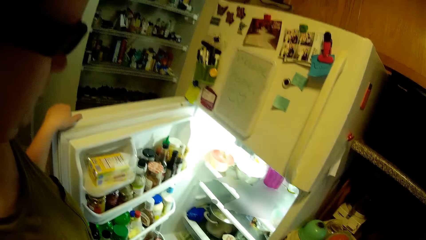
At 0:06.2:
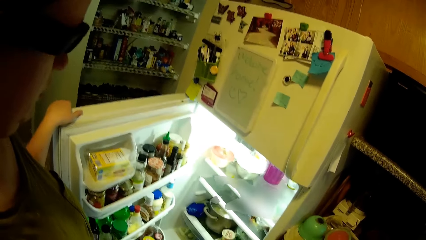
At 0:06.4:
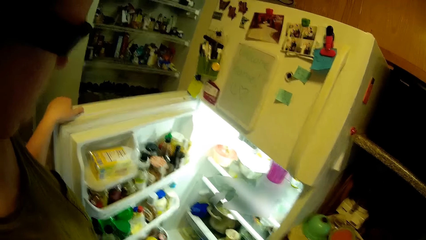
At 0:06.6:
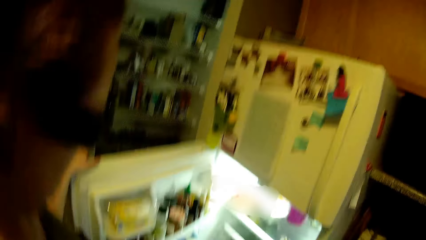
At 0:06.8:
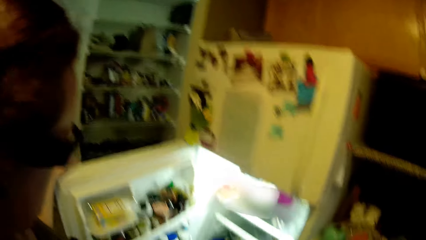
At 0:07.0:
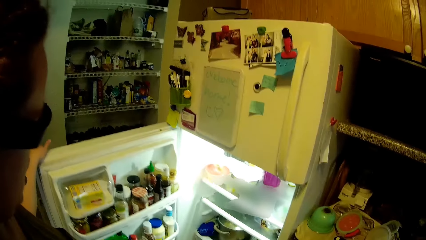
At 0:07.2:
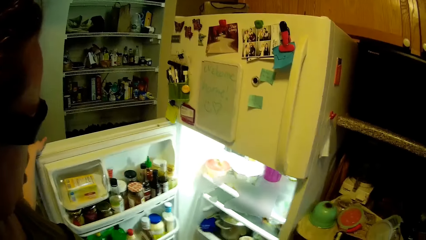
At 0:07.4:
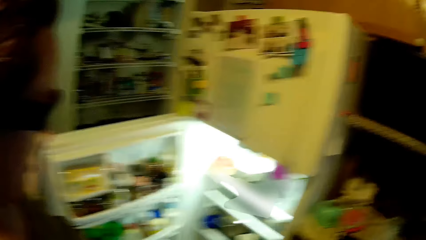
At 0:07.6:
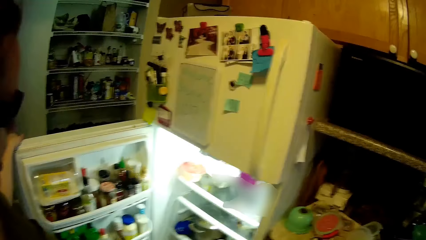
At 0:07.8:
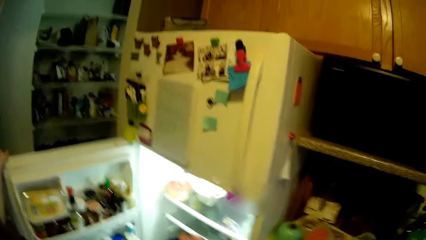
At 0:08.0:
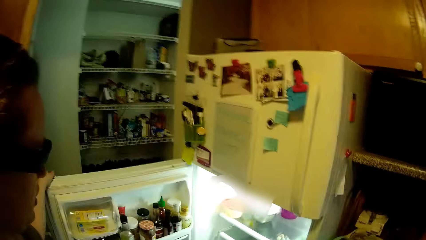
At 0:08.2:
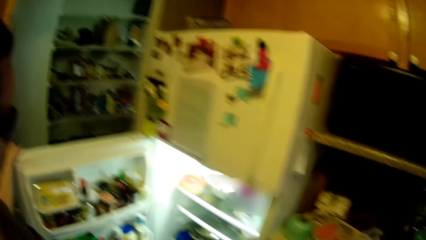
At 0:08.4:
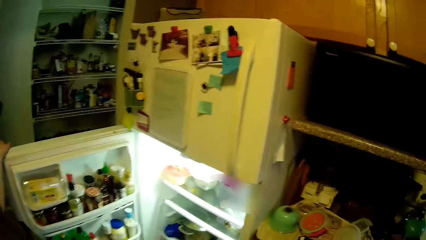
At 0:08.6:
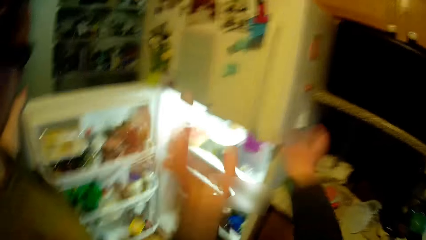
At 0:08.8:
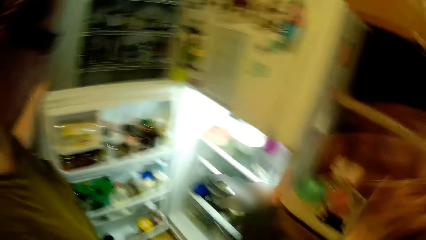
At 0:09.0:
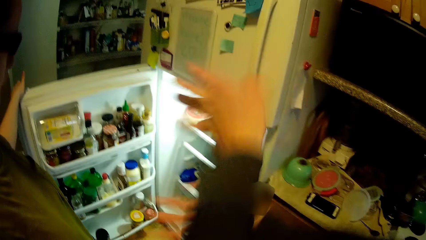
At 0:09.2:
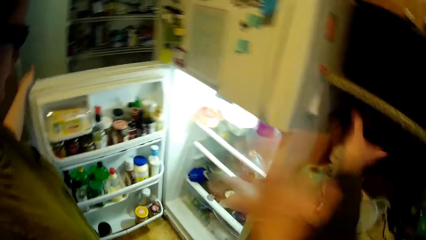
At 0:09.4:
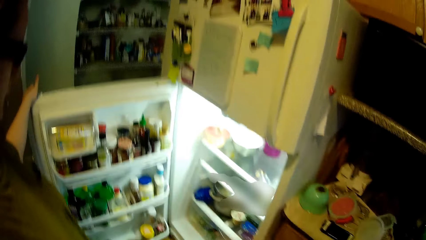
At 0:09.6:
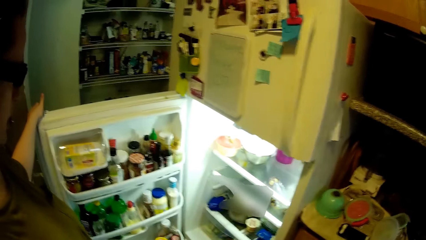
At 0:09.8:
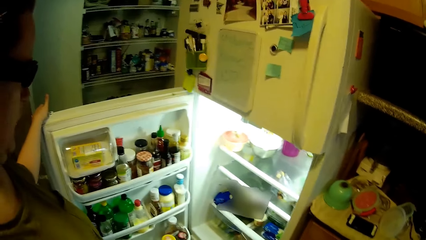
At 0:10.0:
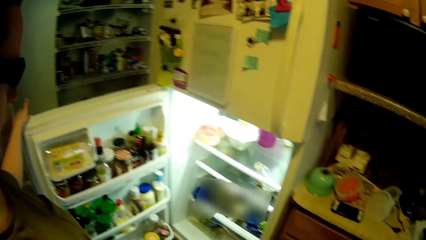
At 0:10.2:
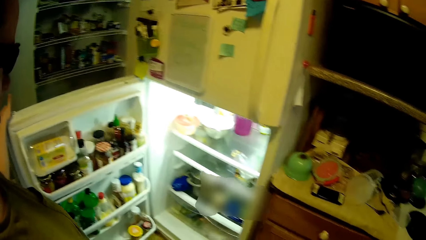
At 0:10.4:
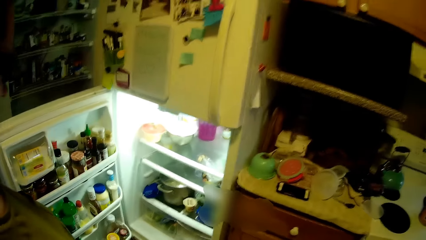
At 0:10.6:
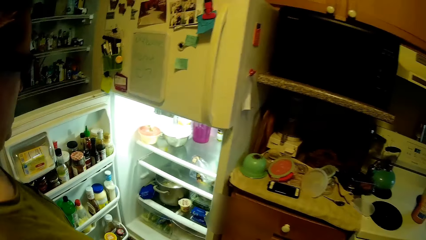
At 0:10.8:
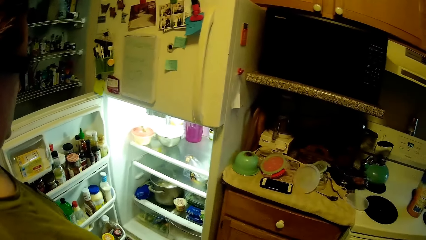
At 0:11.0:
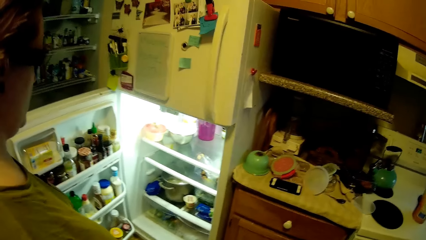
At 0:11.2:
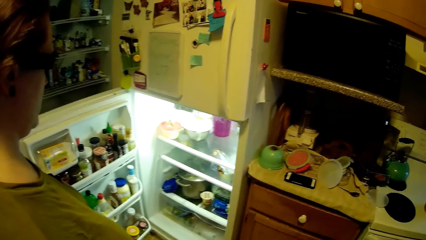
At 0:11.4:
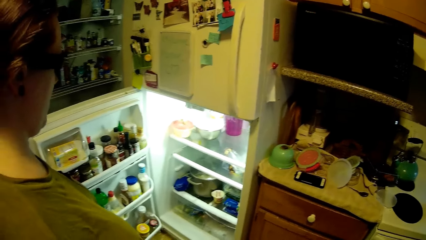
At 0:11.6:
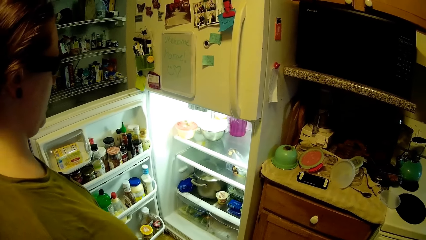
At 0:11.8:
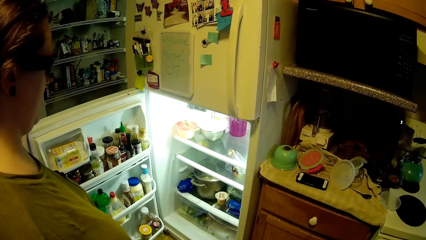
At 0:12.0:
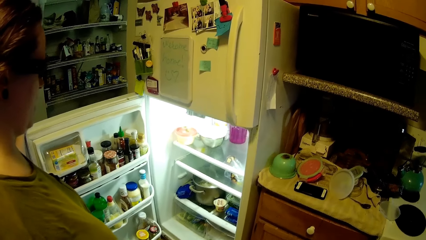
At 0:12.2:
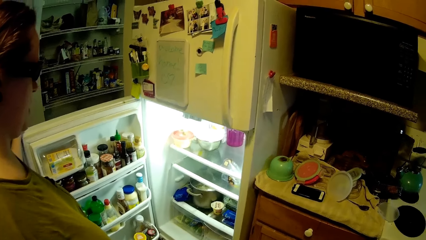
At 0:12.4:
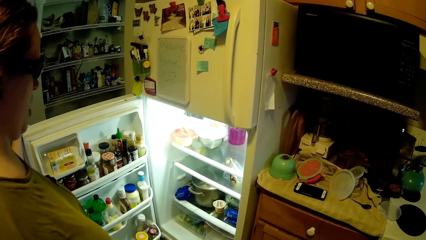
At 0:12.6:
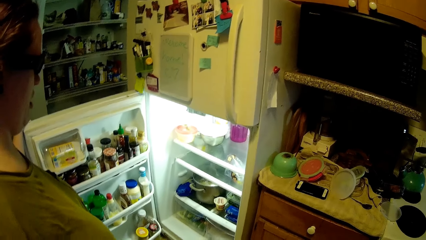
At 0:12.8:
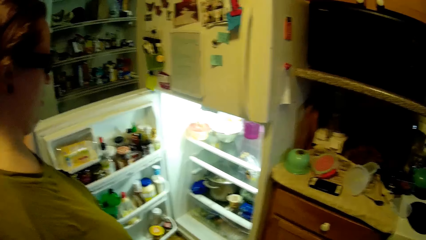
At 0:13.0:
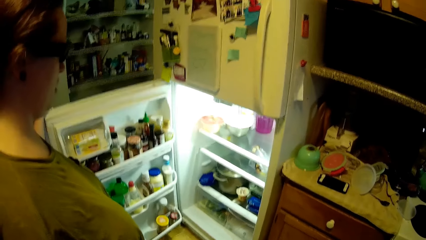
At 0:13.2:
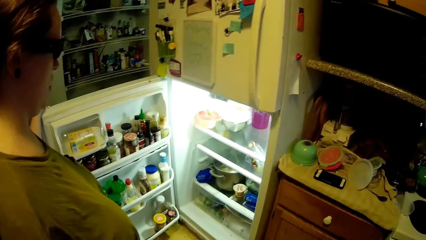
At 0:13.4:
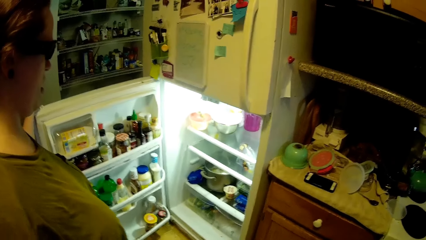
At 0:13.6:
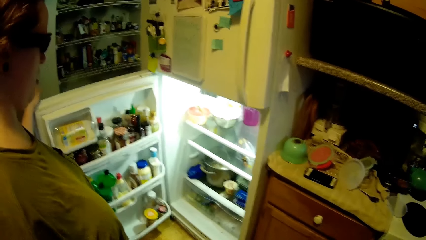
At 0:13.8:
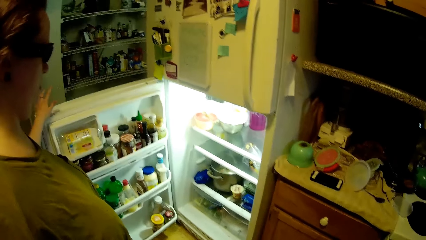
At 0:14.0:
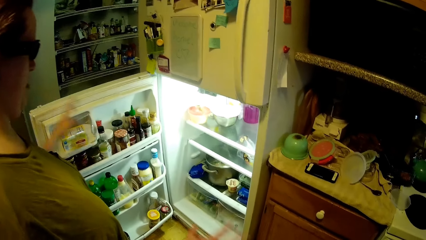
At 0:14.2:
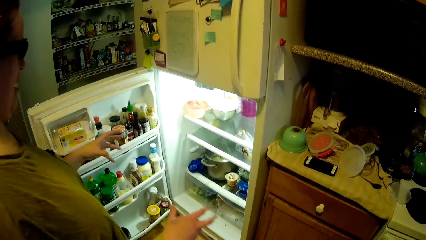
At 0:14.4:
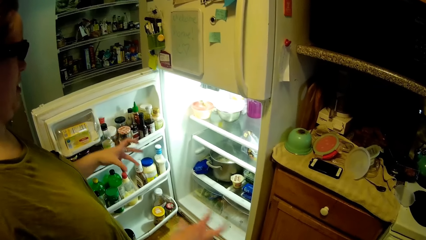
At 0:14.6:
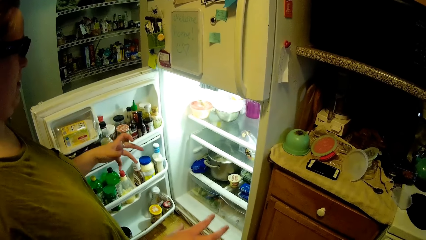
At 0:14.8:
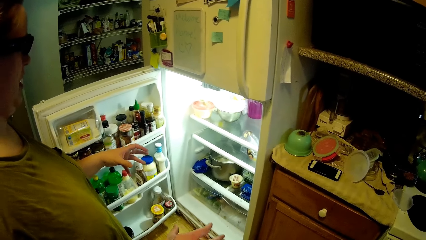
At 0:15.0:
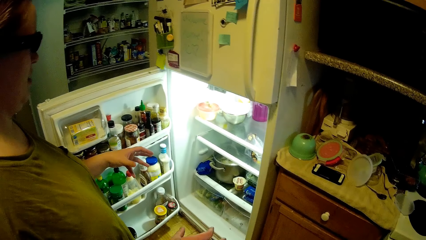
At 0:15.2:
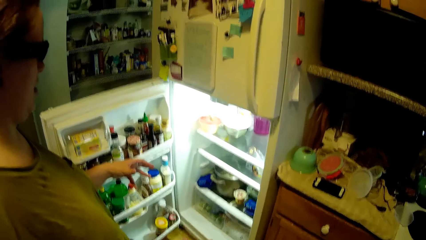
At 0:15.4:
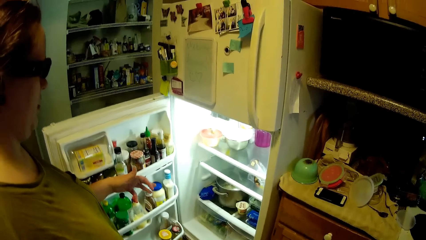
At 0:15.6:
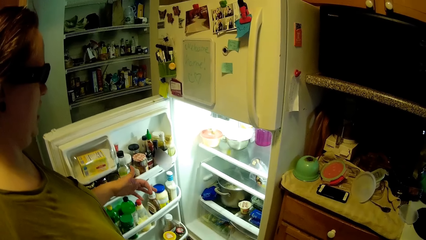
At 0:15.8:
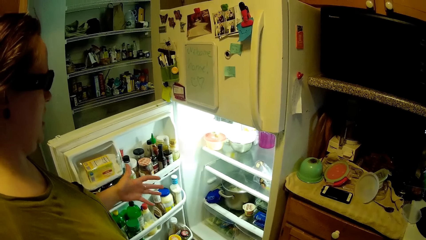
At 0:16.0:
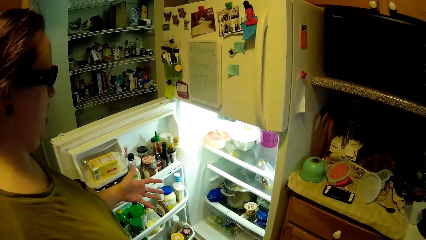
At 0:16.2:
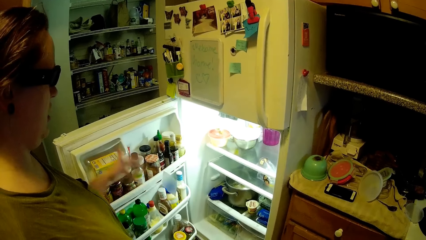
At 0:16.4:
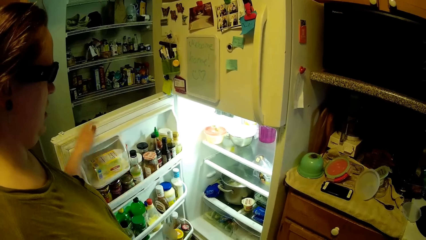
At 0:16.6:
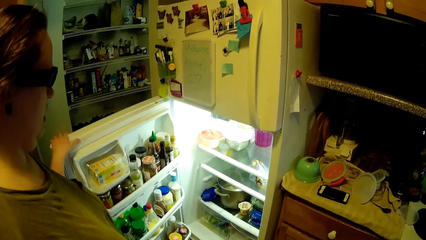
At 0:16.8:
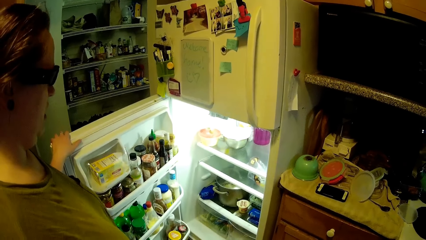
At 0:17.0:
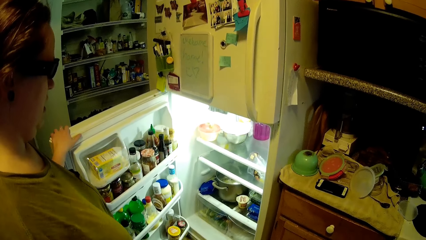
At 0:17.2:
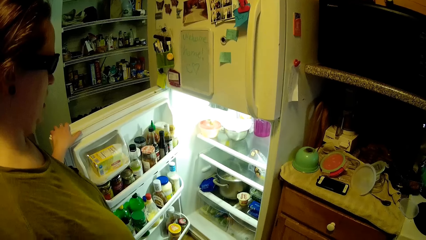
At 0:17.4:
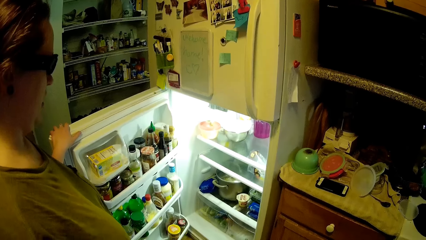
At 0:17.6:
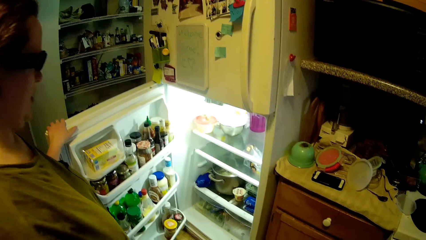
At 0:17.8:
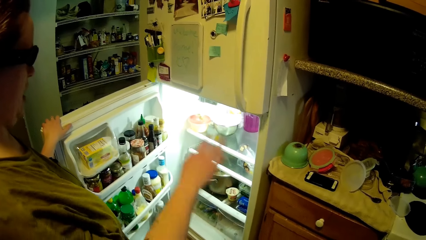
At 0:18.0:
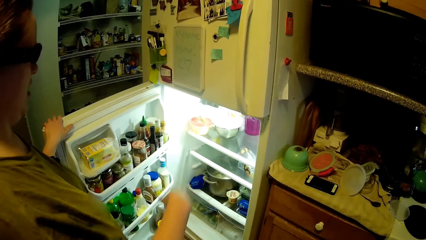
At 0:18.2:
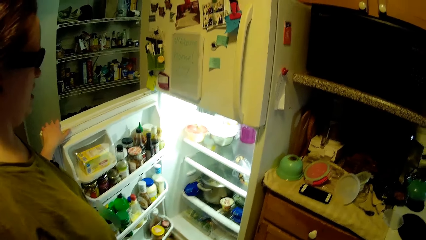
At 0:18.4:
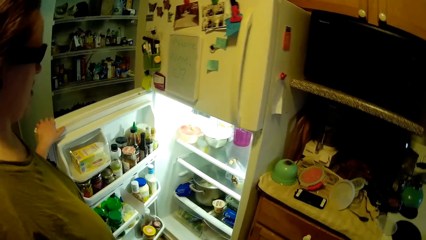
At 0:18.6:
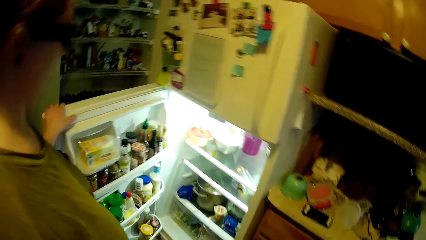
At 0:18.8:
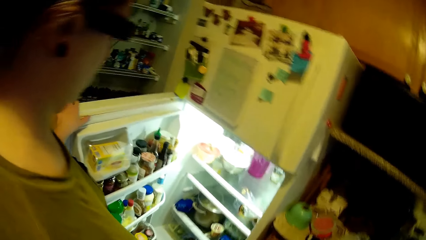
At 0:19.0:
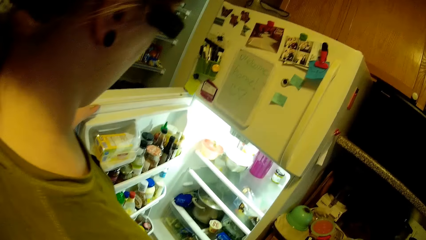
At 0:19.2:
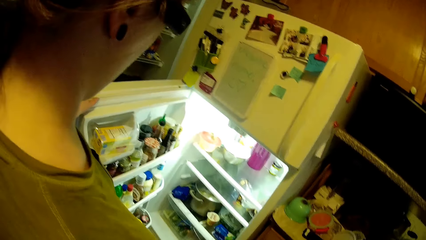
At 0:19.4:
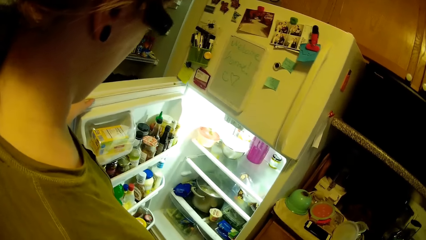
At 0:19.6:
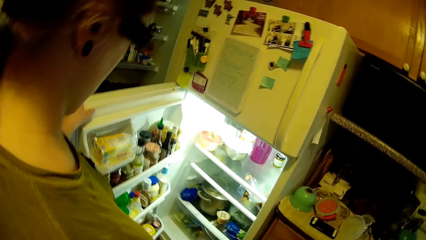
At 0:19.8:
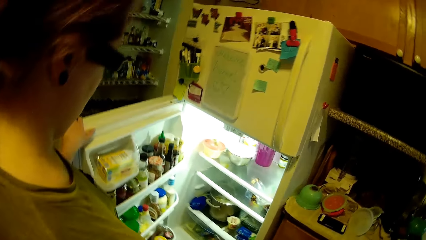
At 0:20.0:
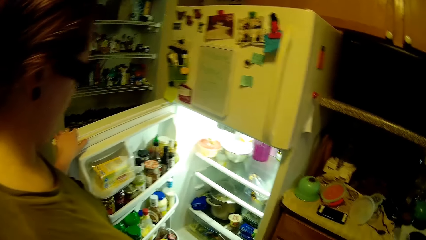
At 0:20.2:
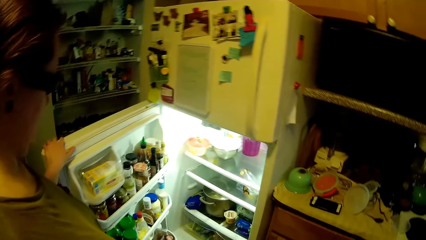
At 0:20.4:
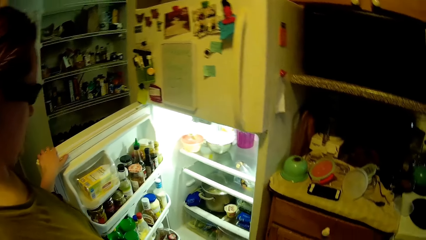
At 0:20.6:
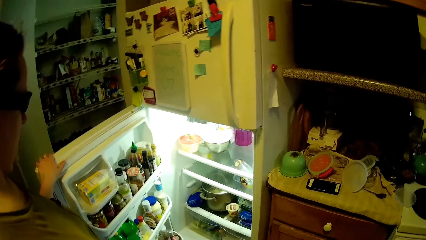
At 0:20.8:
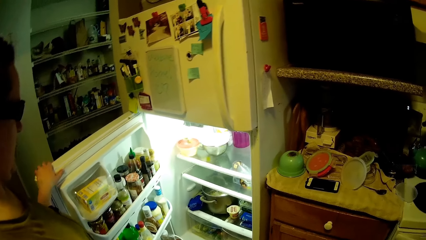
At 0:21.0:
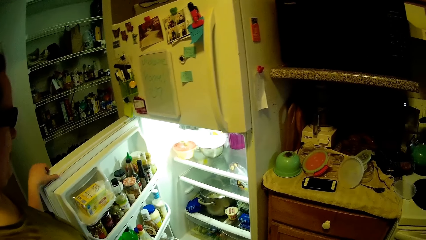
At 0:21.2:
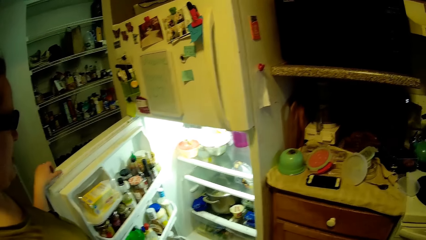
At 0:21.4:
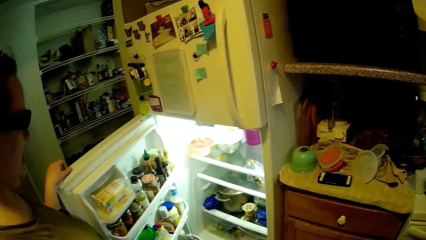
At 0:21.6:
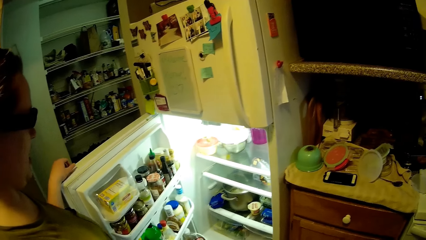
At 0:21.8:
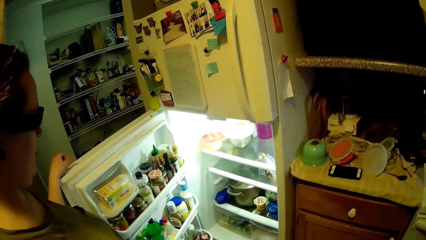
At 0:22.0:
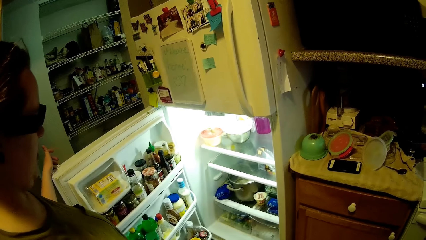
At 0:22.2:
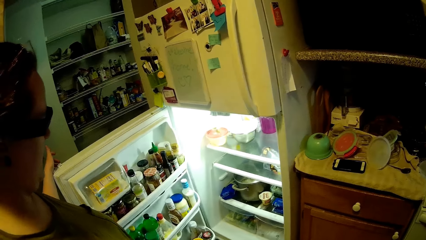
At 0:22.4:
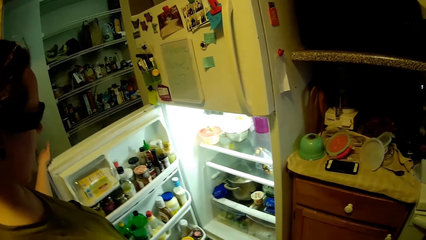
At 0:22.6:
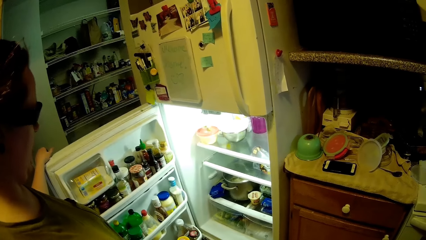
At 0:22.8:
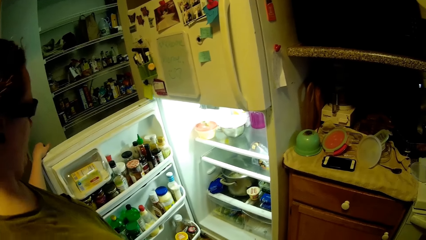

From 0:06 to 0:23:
The camera wearer interacts with a lady. They gesture their hand while they talk. The lady holds the refrigerator door with her left hand. The camera wearer interacts with the lady.
